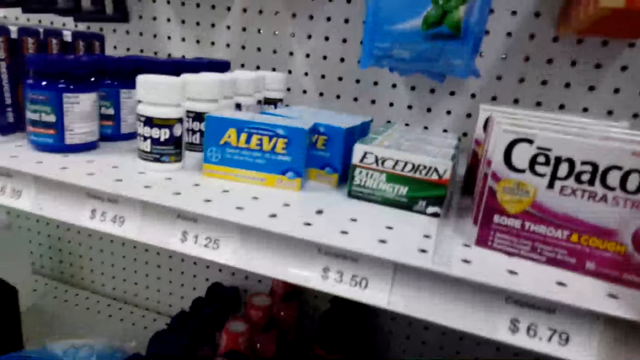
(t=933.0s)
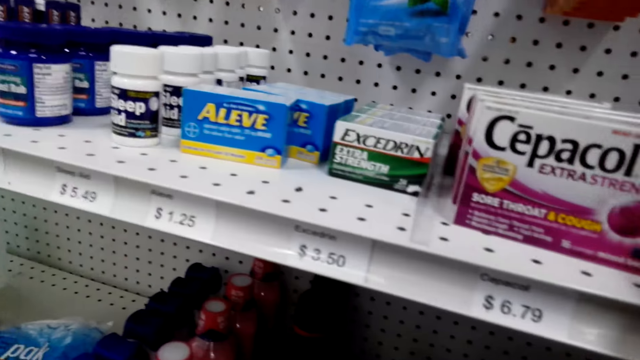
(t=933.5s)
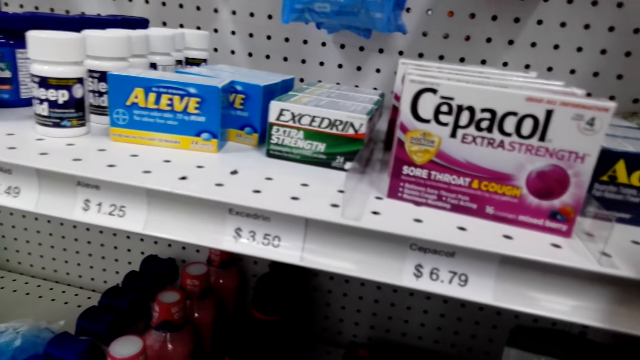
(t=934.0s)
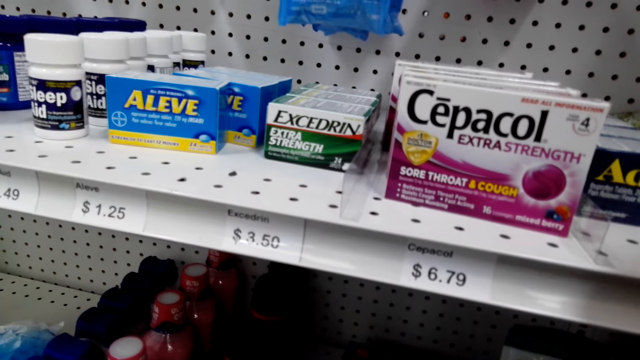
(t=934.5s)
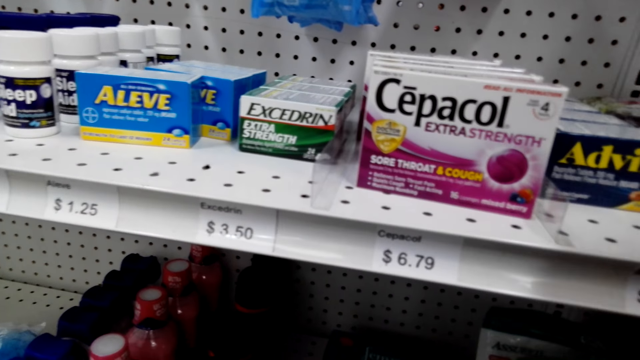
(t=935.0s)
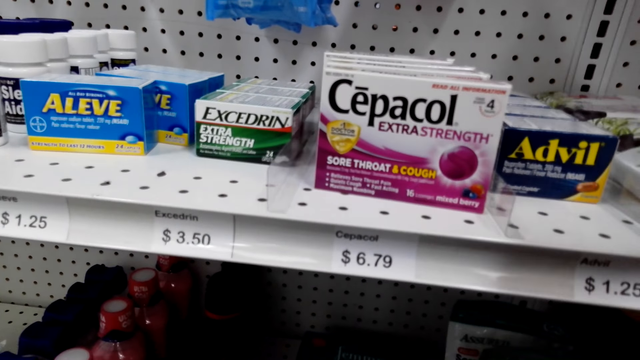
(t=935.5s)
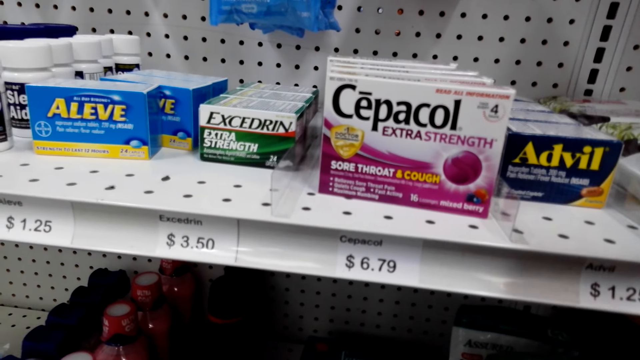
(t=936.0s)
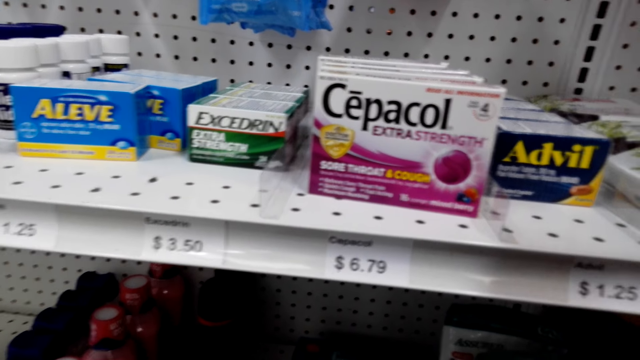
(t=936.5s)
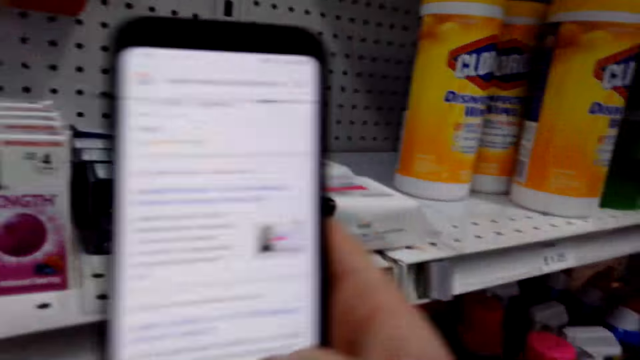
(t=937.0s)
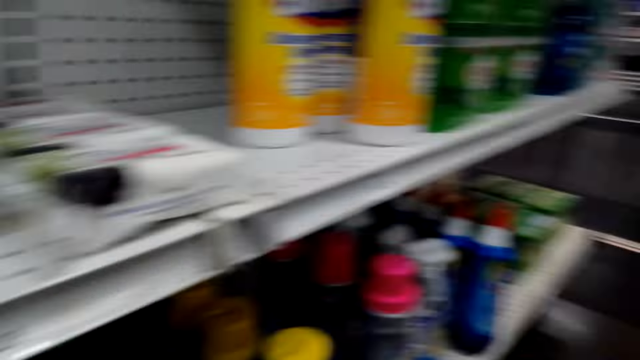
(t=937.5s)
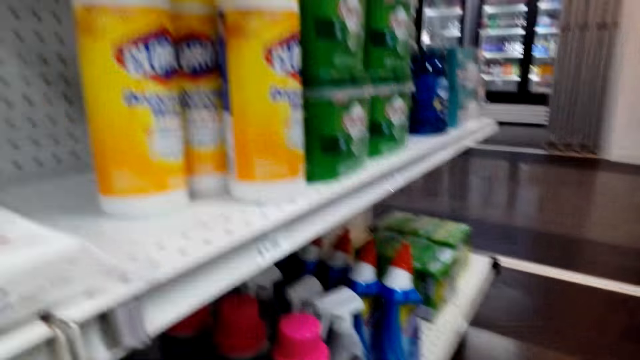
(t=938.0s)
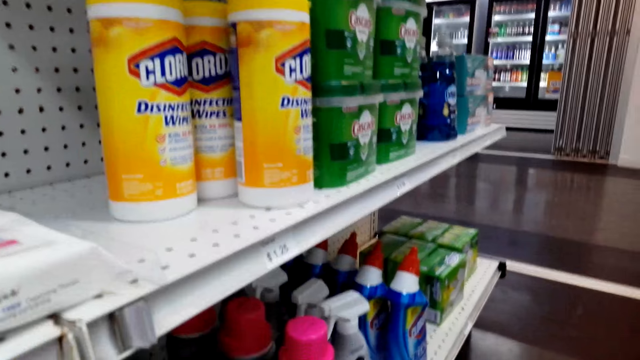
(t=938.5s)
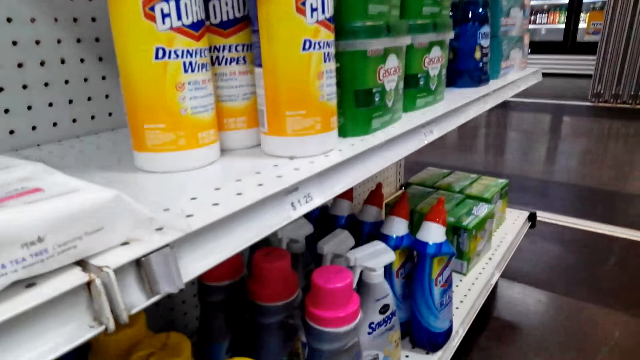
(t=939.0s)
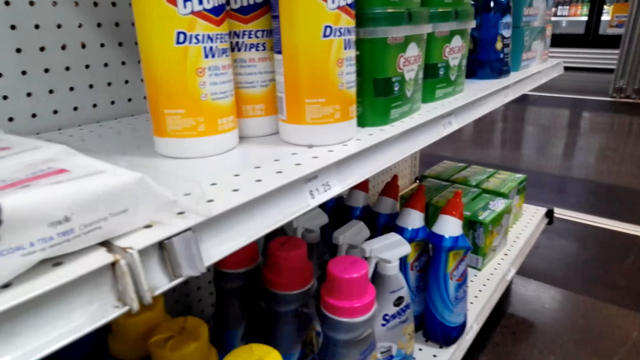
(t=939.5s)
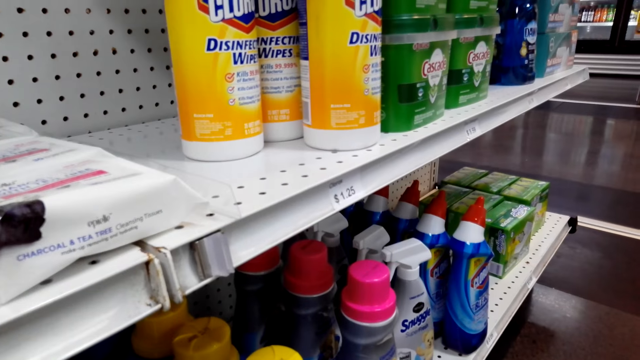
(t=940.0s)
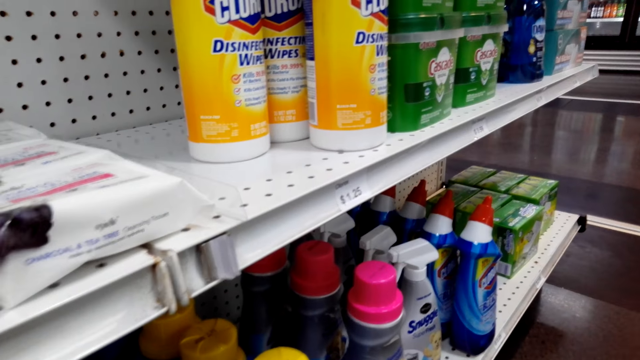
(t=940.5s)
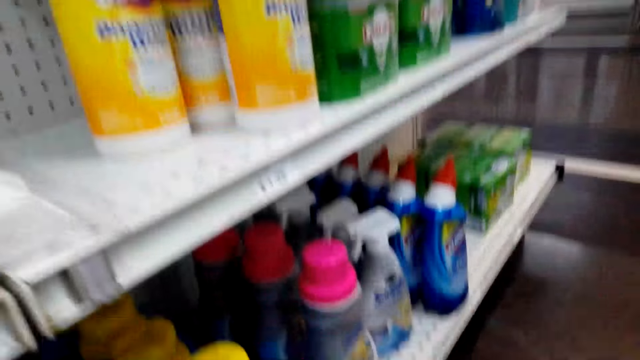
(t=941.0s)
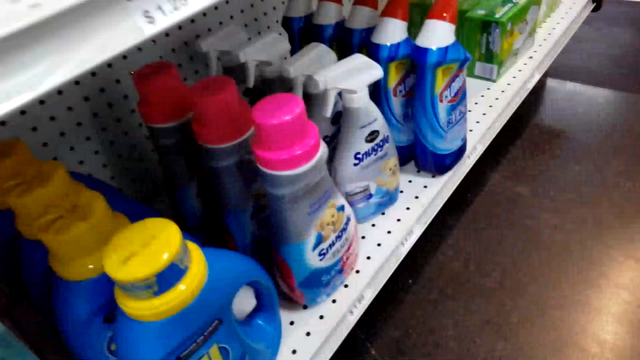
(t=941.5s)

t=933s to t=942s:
The camera wearer turns. They operate a phone. They turn. They look around.

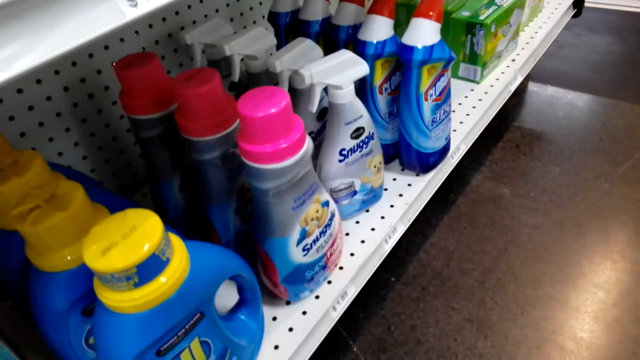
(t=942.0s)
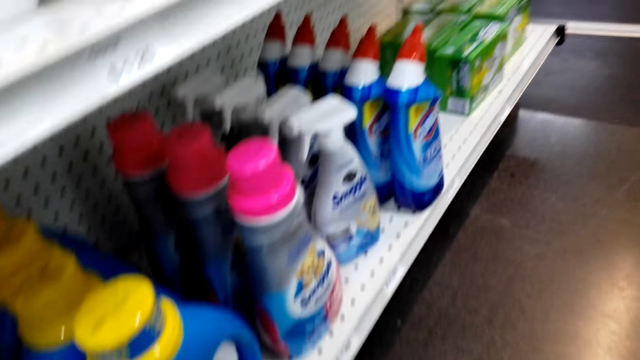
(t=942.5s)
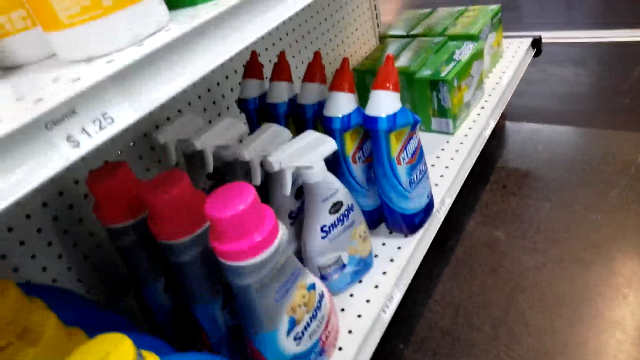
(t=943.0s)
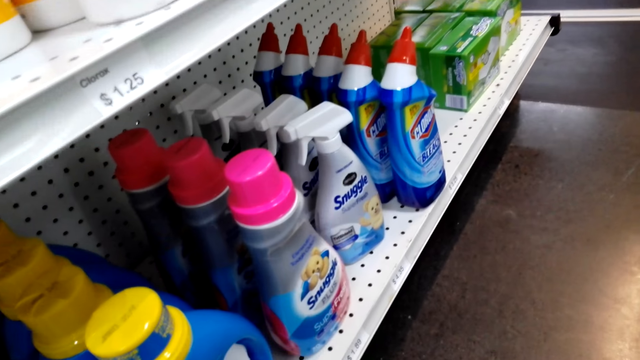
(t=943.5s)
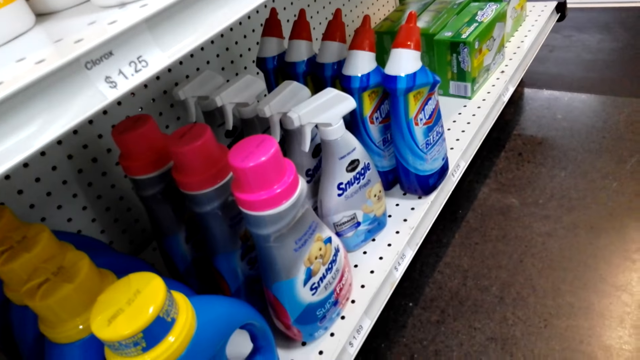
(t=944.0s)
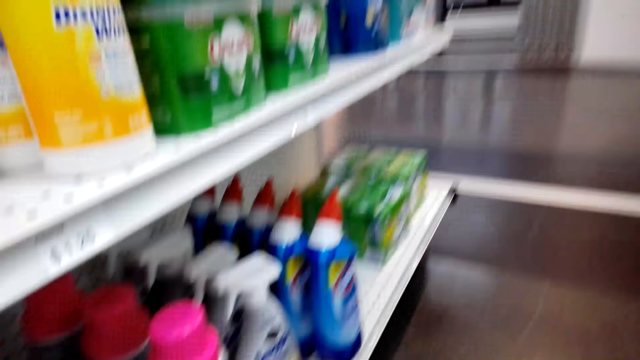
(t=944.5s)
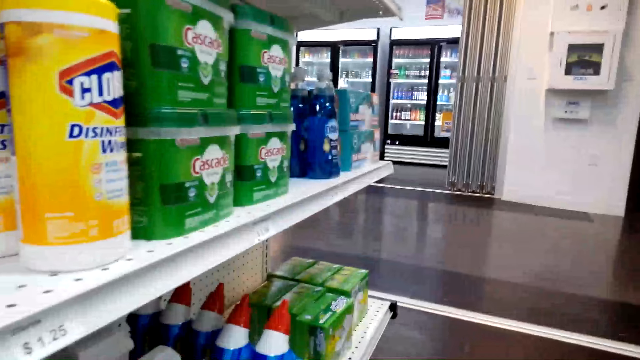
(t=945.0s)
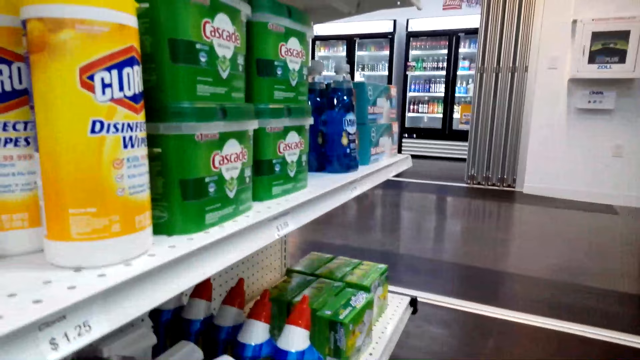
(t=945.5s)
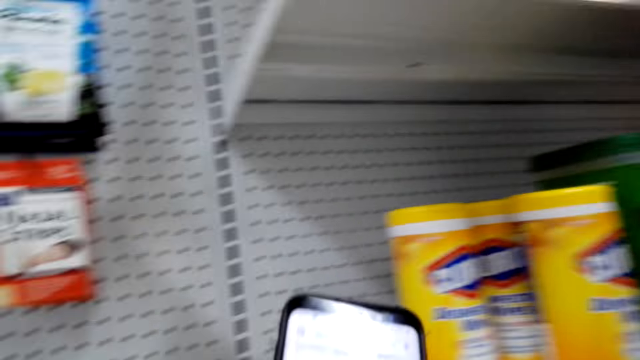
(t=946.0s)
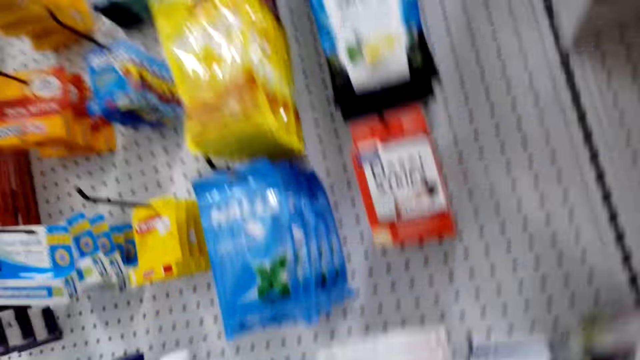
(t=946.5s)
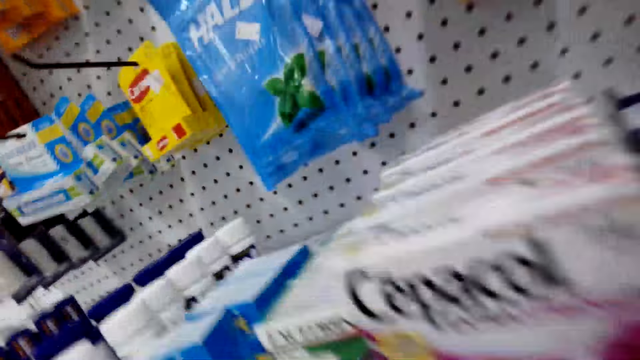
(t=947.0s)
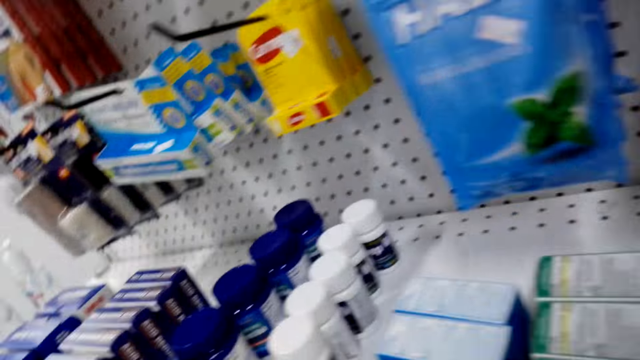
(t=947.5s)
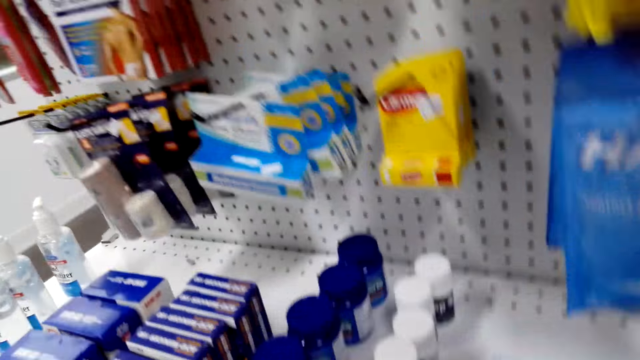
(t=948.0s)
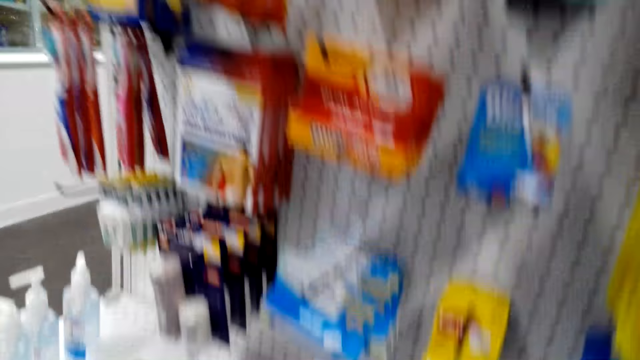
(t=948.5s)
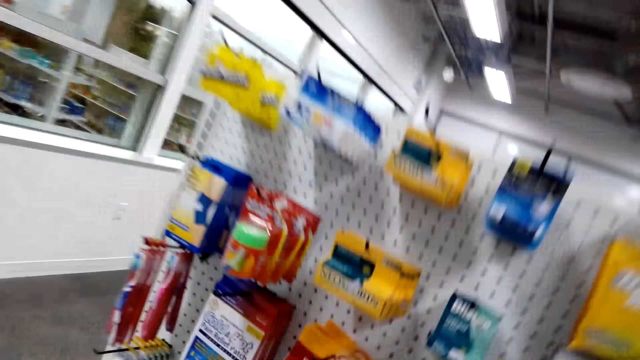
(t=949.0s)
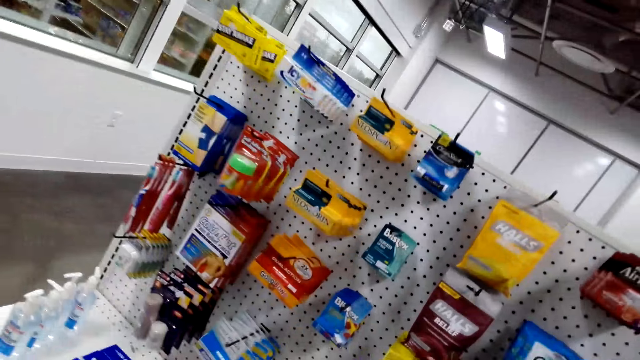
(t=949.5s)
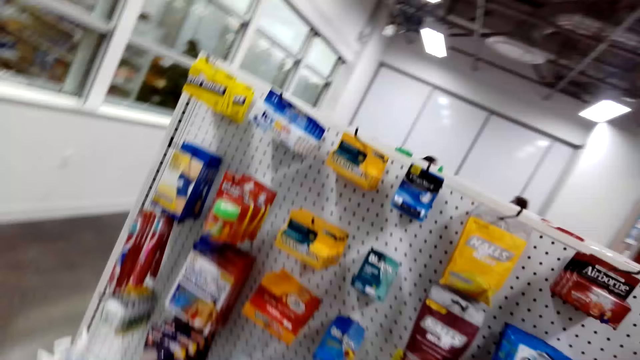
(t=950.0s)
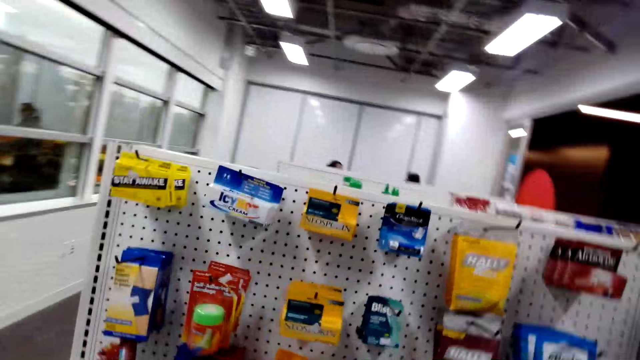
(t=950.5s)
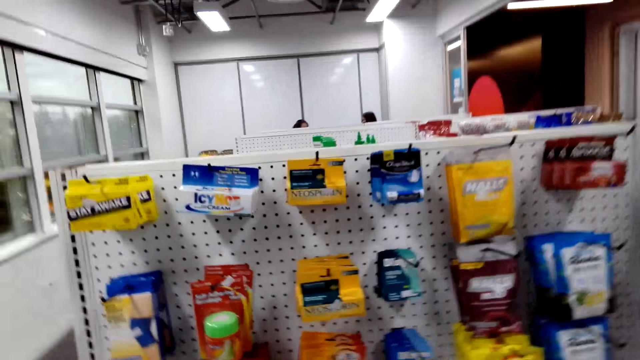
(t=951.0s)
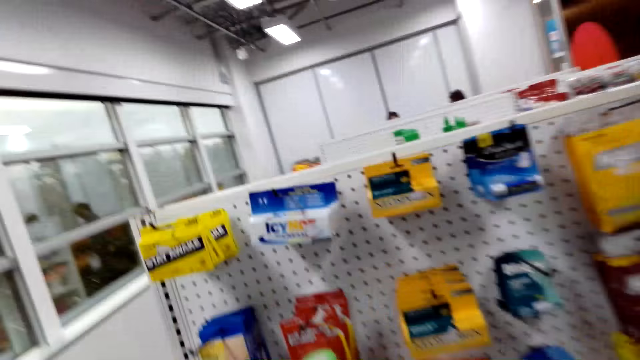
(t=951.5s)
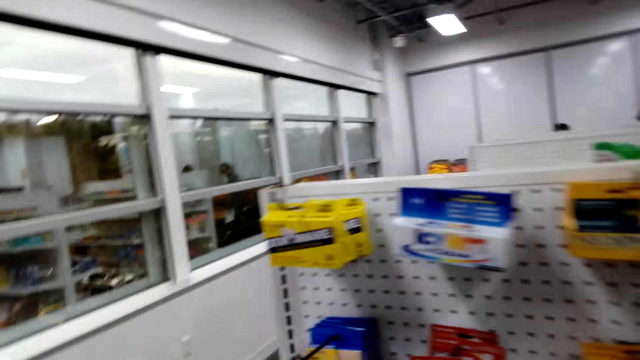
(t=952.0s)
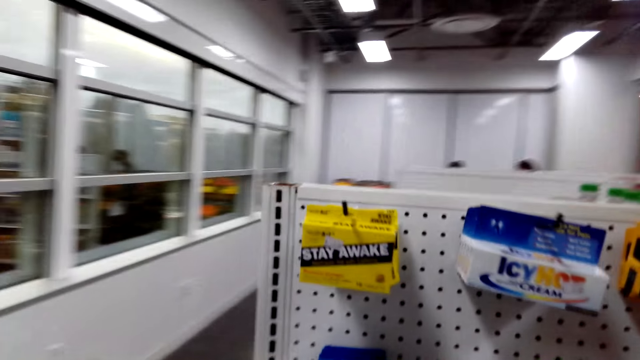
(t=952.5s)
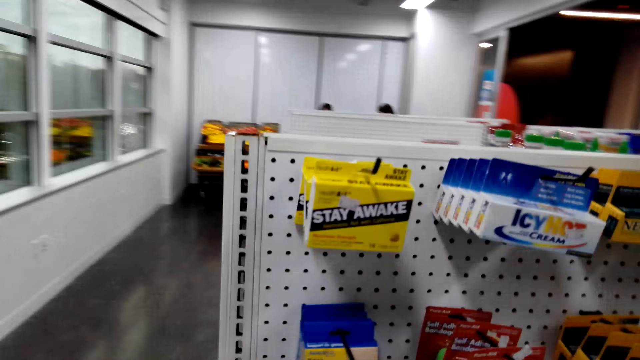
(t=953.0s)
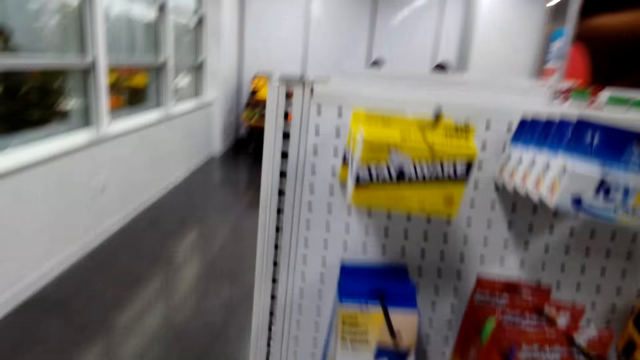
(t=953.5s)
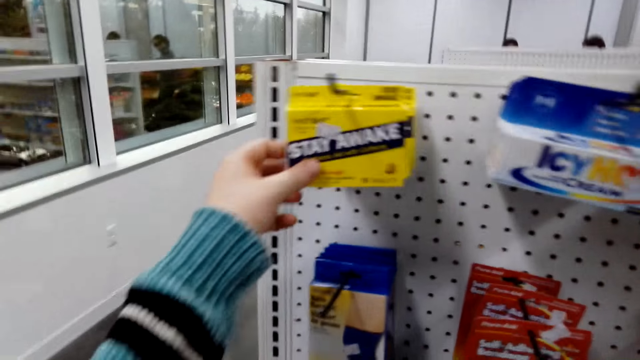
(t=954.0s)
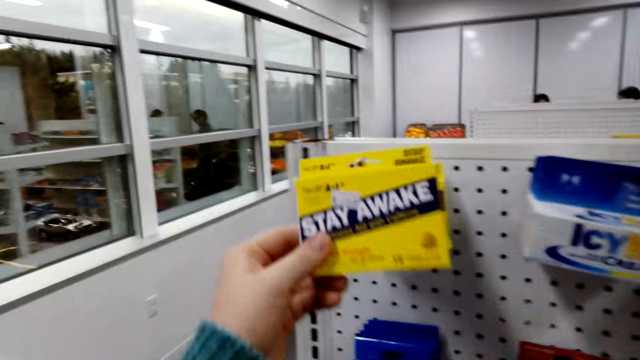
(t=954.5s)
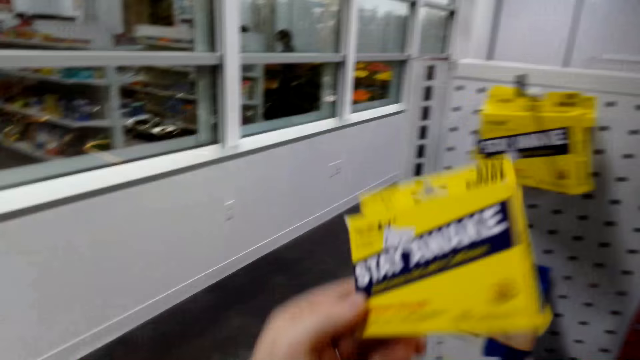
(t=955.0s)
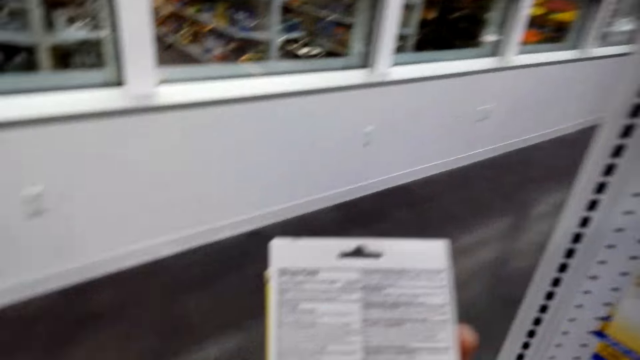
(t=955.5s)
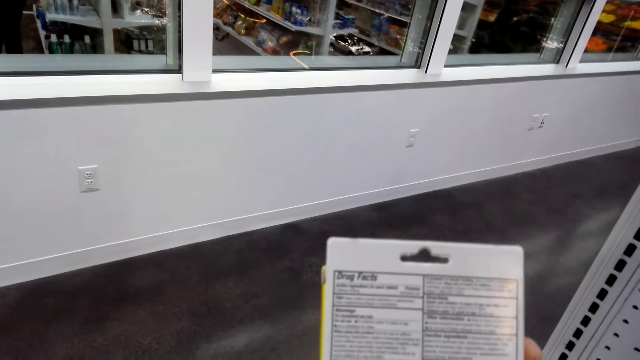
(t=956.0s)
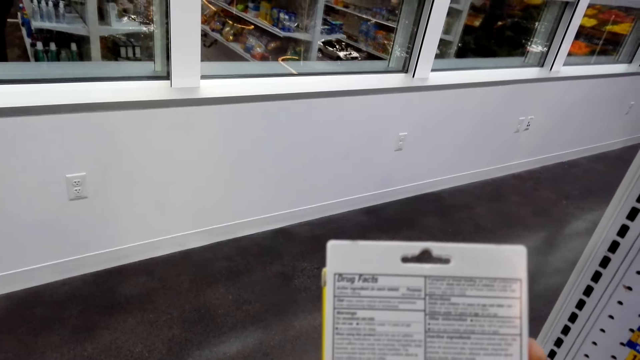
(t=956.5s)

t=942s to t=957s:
The camera wearer looks at items on the shelf. They walk in the room. They pick up the stay awake. They look at the packet.
